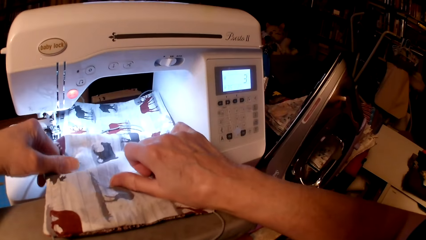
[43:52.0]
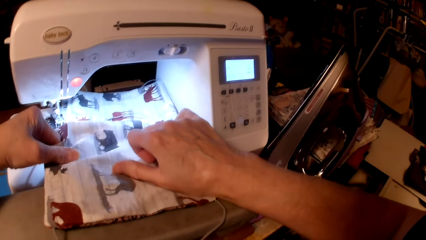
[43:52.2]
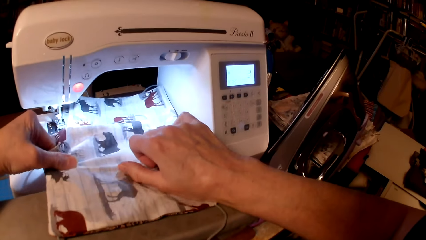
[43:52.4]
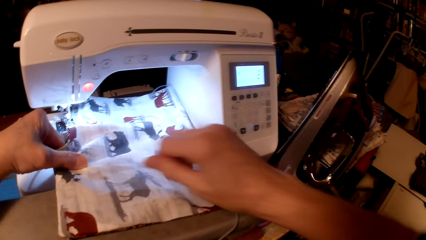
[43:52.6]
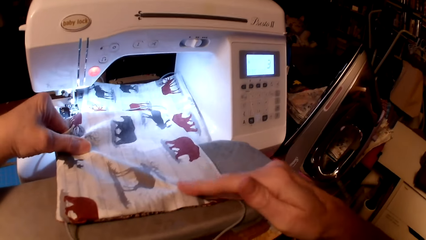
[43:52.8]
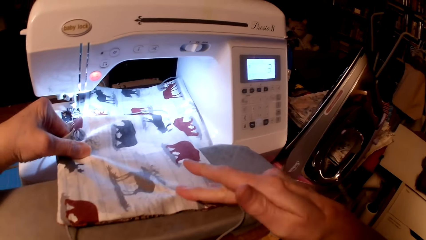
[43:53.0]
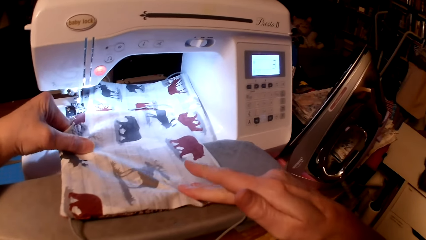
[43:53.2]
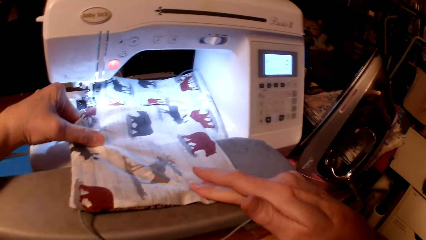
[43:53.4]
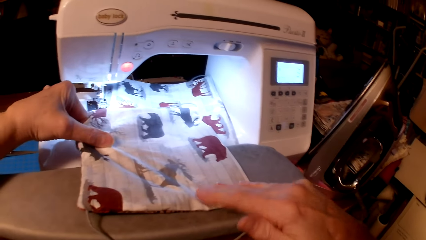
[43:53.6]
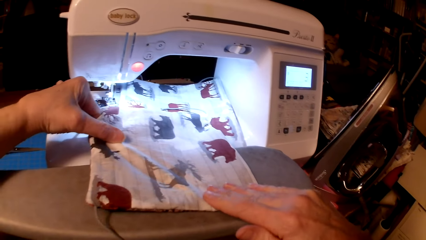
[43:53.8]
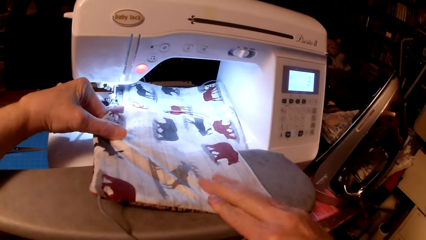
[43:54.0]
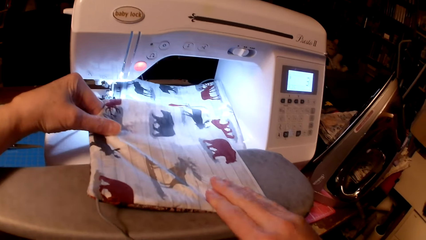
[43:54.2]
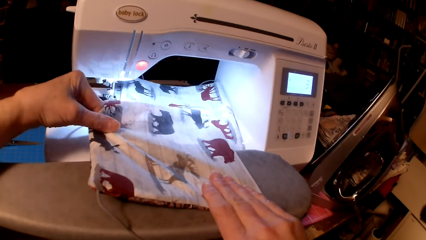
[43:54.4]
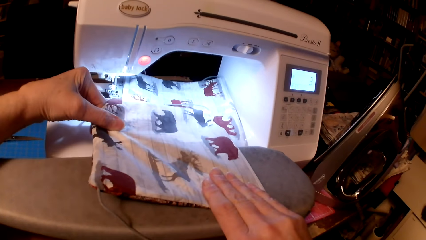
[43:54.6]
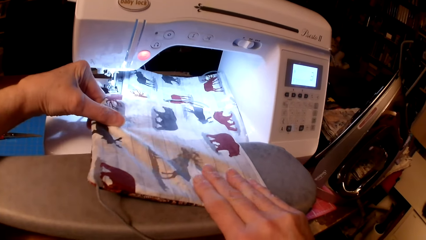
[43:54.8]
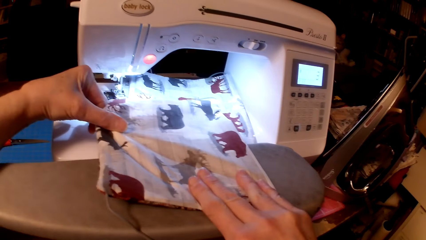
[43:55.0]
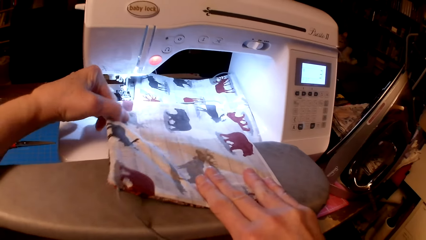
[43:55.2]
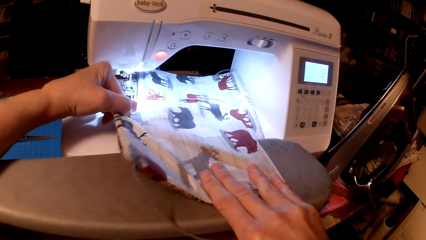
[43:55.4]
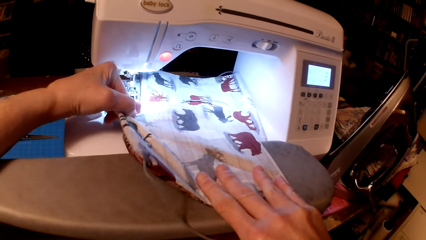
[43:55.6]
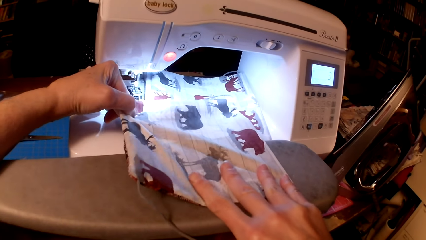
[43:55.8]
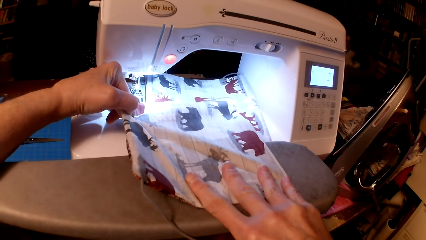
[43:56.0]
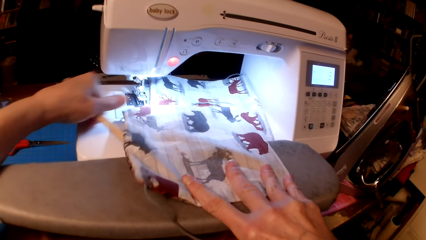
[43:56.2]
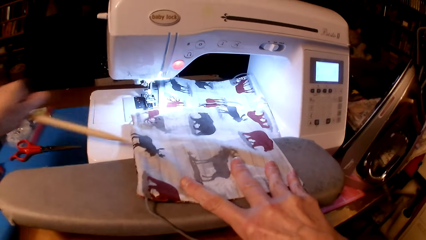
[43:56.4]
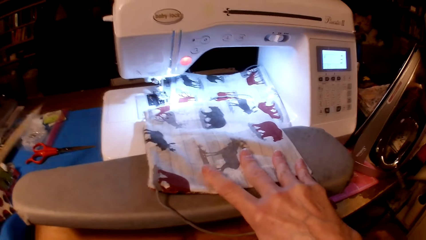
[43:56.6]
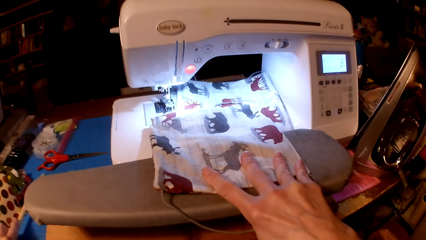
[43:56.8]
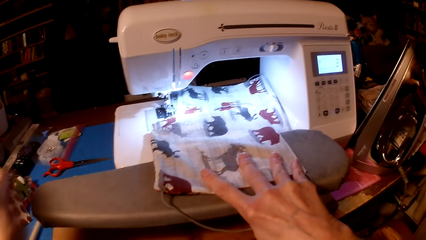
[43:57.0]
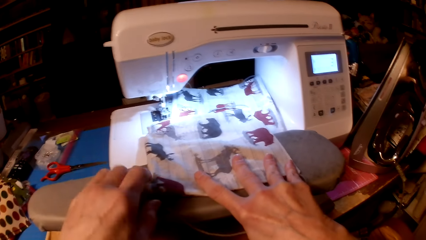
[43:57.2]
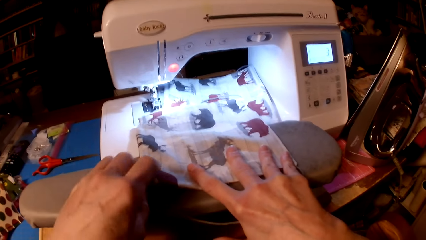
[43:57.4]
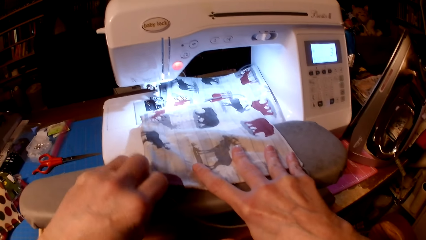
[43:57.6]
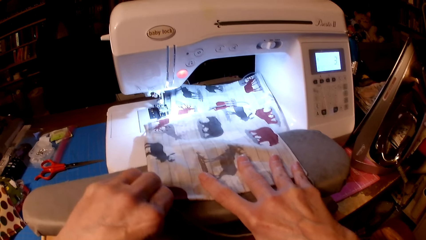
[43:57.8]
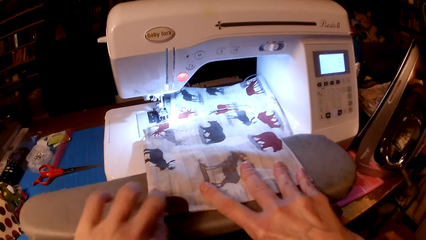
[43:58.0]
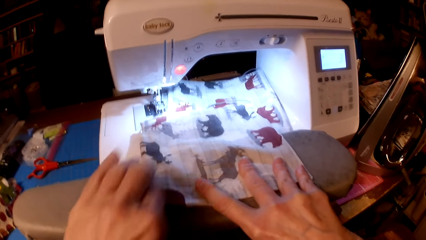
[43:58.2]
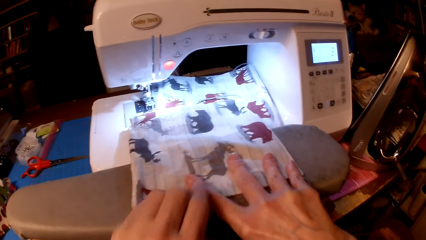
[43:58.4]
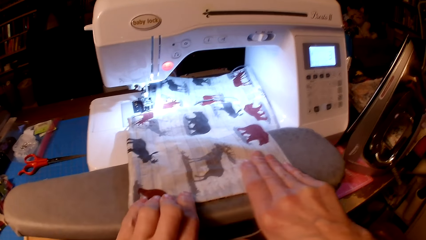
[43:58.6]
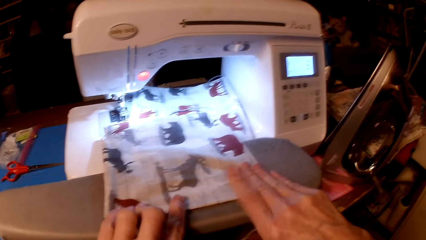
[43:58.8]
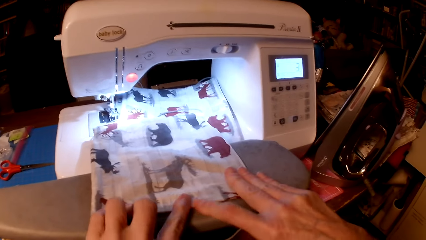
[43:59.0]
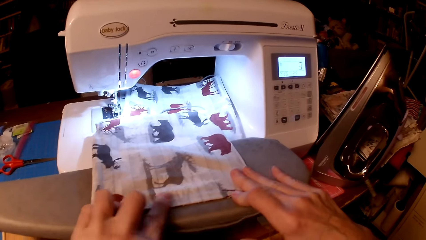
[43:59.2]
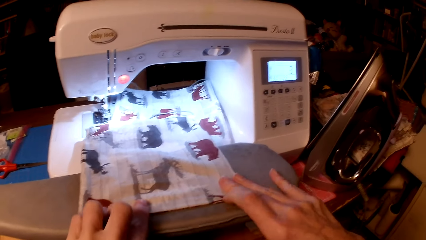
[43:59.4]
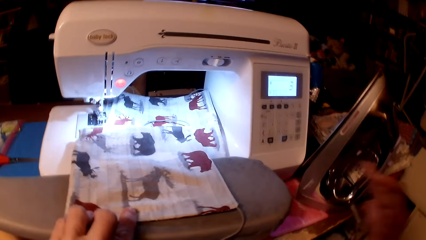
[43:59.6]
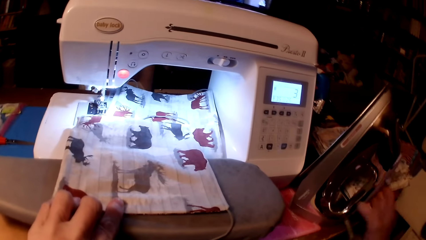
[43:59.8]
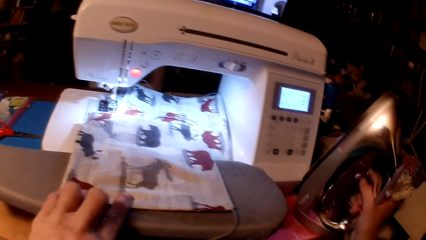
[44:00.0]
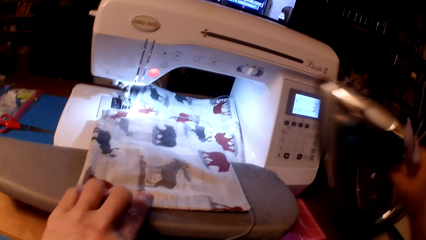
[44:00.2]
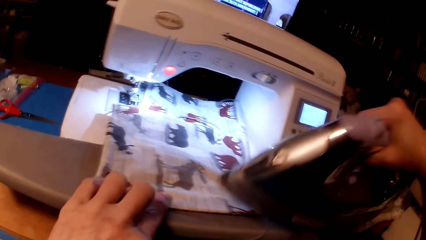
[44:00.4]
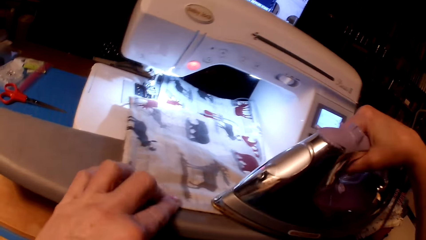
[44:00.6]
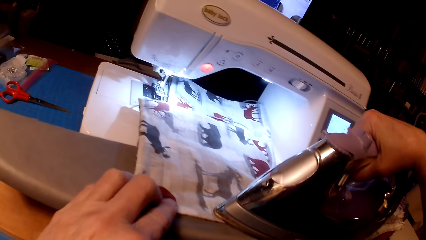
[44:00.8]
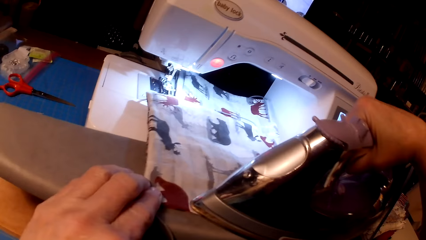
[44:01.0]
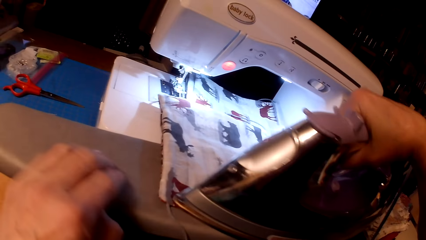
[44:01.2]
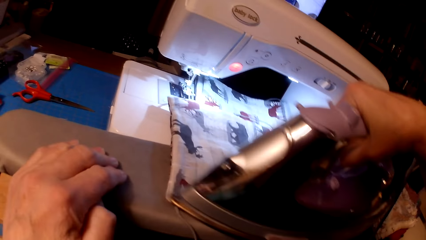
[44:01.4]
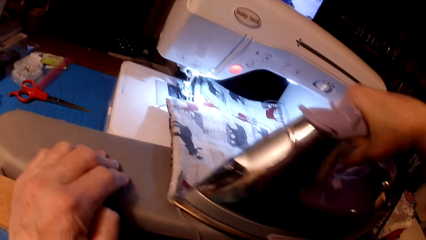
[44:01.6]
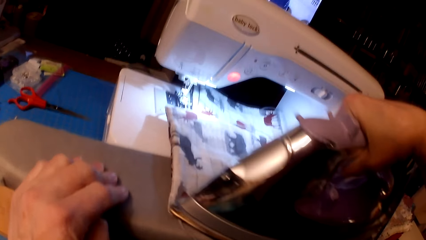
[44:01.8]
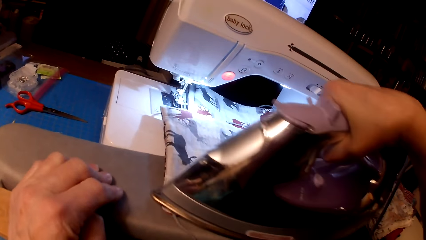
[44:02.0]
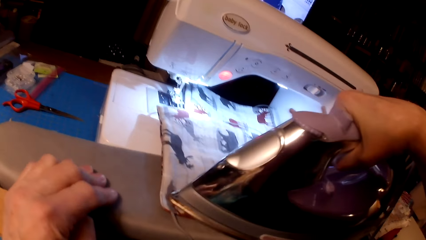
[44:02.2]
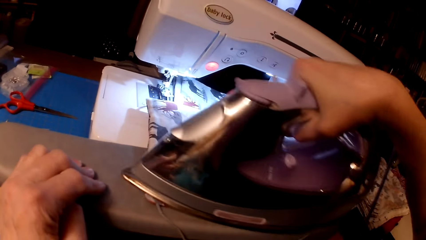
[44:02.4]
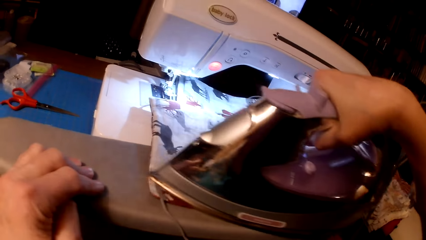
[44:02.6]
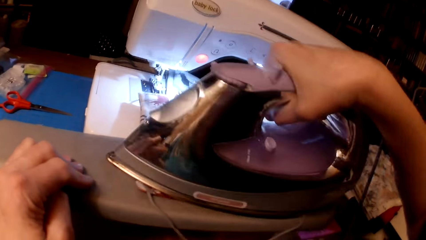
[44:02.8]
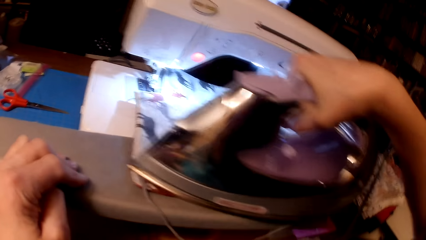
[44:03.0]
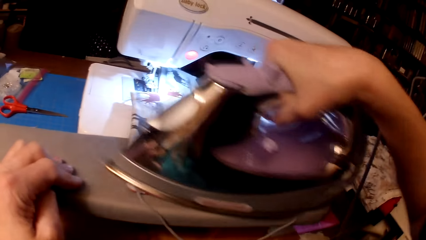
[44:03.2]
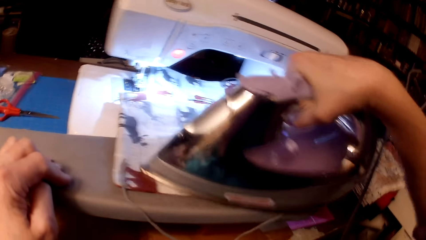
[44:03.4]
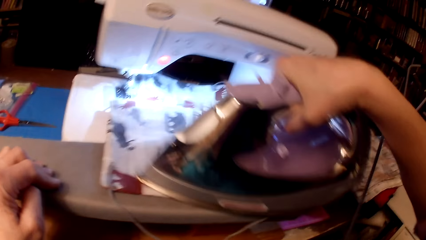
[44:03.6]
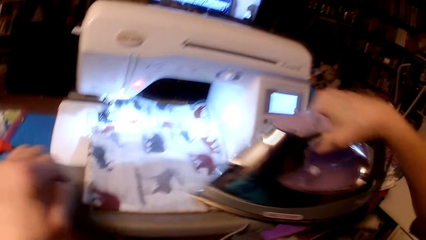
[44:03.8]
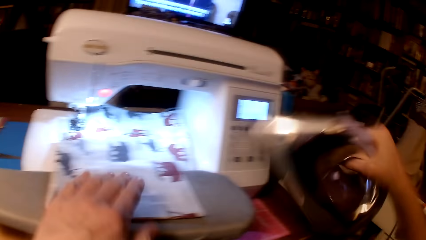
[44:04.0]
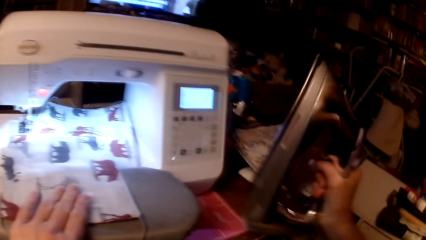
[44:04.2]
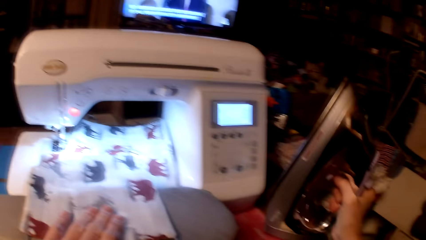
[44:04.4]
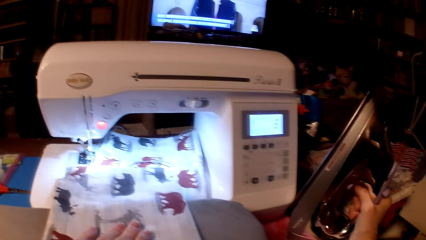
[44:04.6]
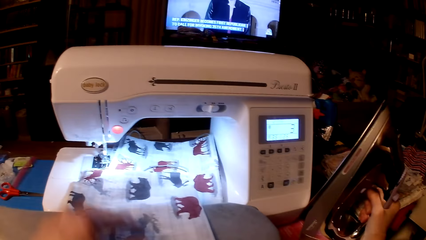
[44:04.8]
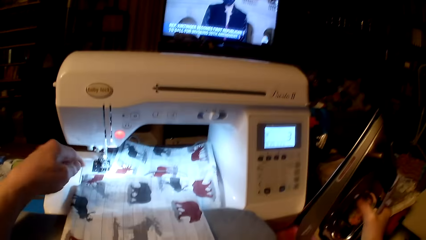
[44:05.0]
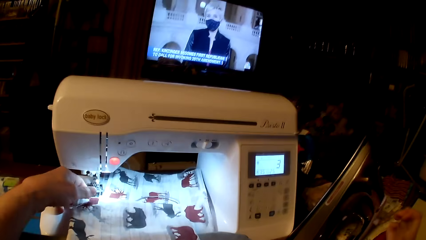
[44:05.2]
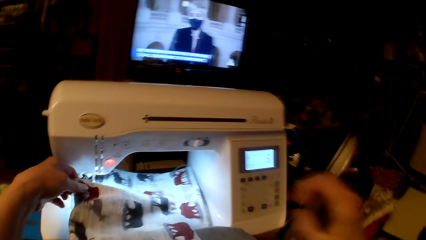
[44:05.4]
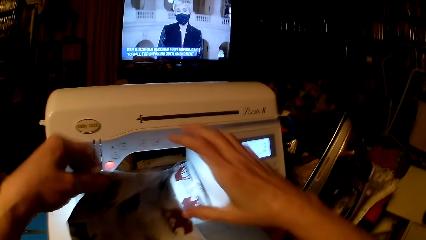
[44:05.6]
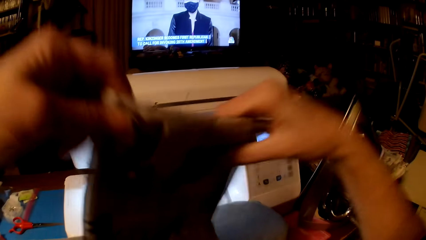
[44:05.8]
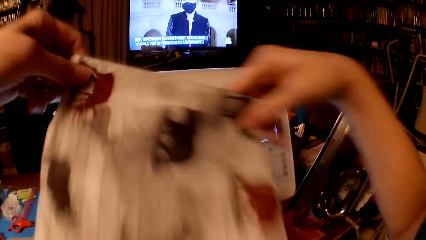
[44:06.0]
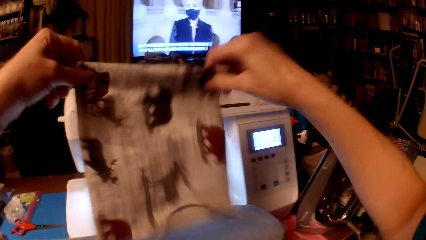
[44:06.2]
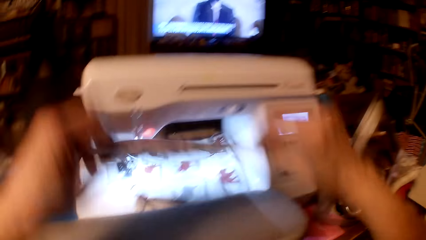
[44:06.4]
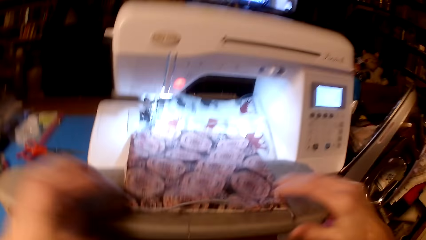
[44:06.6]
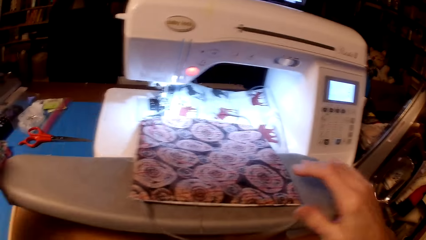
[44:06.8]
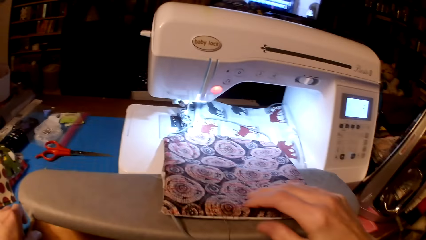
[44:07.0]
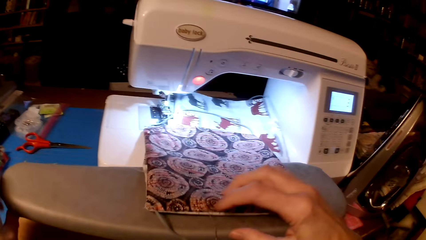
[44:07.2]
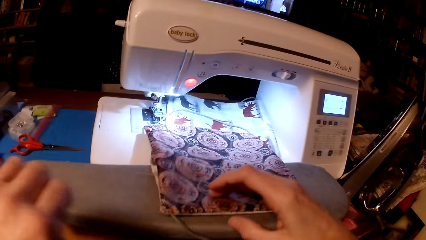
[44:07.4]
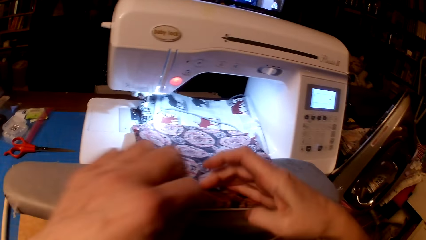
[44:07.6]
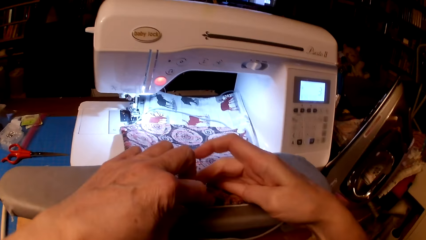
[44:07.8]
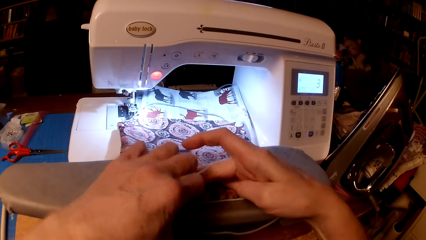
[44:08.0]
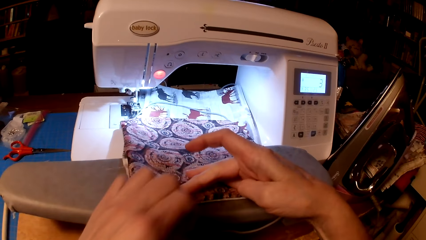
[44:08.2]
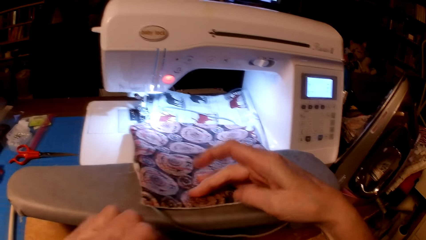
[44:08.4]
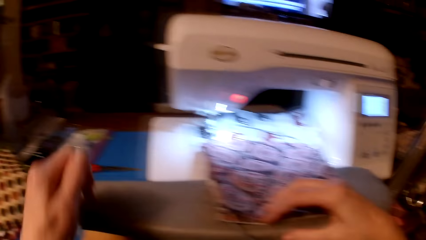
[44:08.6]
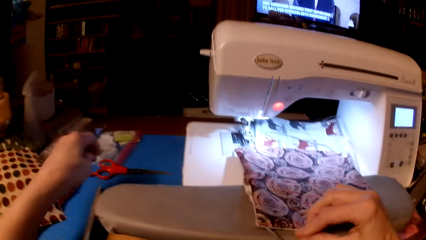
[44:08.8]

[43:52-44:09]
The camera wearer straightens the pillow cushion. They drop the wooden stick on the table. They pick up an iron box. They iron the pillow cushion. They put the iron box on the table. They straighten the piece of cloth or pillow cushion. They flip the pillow cushion.
